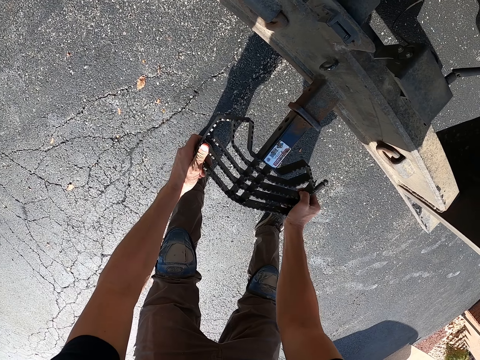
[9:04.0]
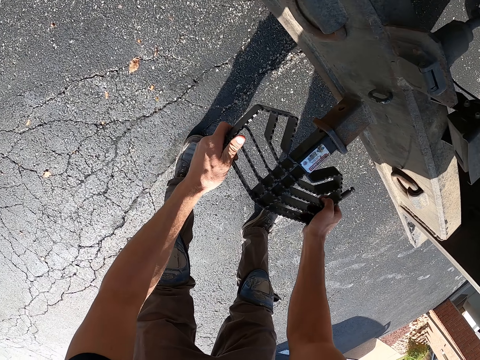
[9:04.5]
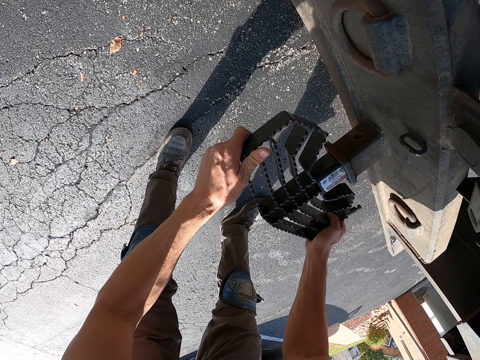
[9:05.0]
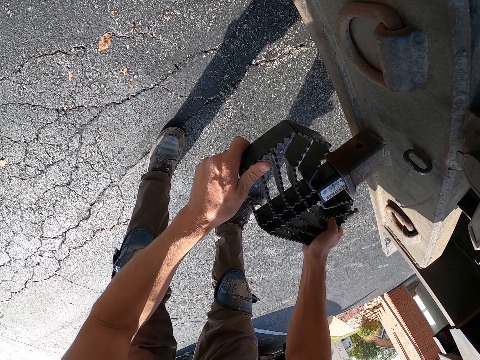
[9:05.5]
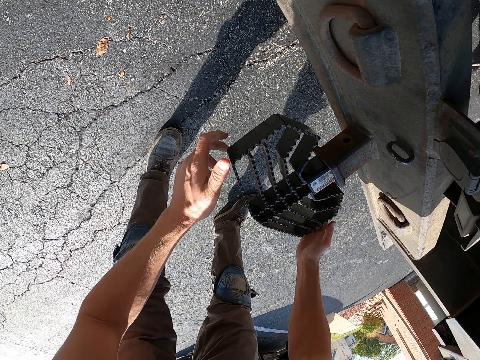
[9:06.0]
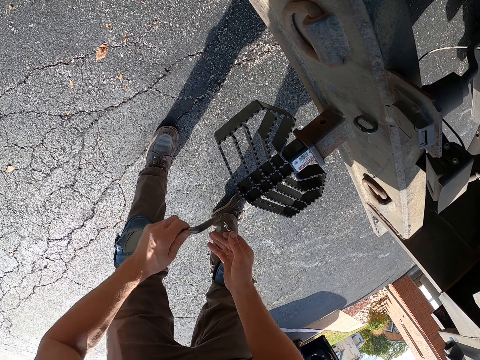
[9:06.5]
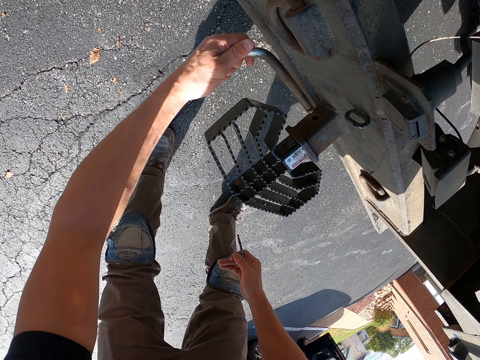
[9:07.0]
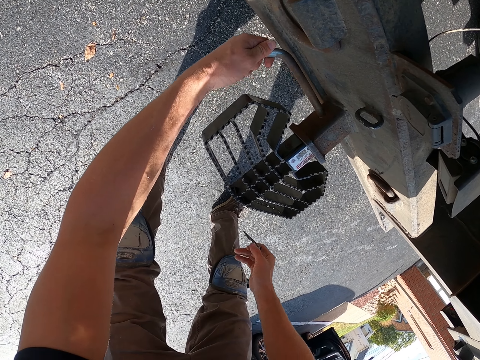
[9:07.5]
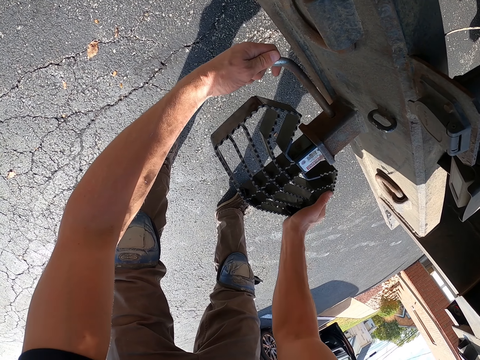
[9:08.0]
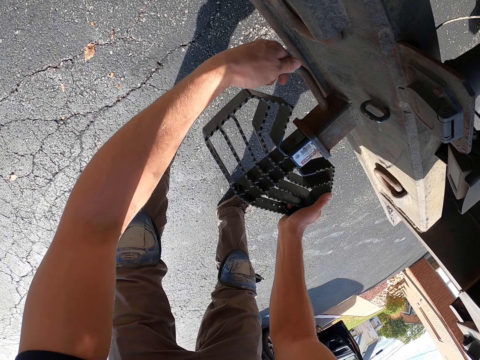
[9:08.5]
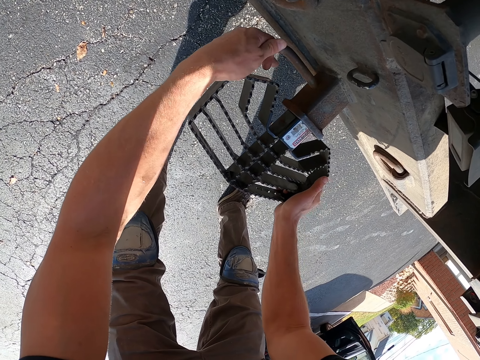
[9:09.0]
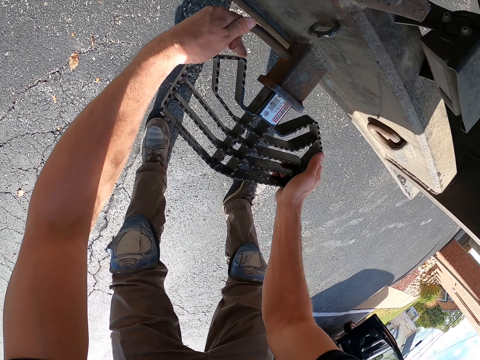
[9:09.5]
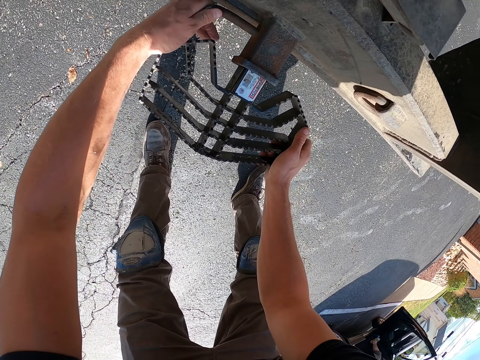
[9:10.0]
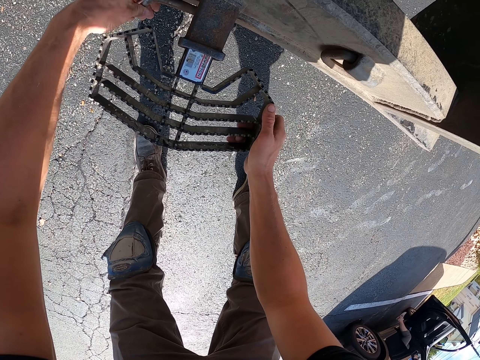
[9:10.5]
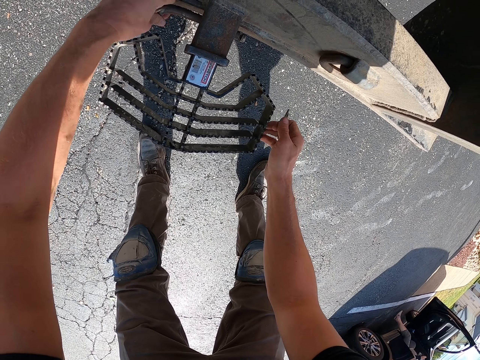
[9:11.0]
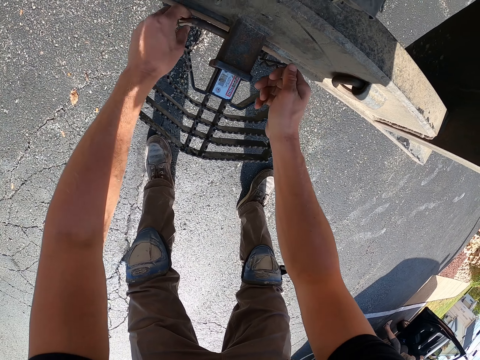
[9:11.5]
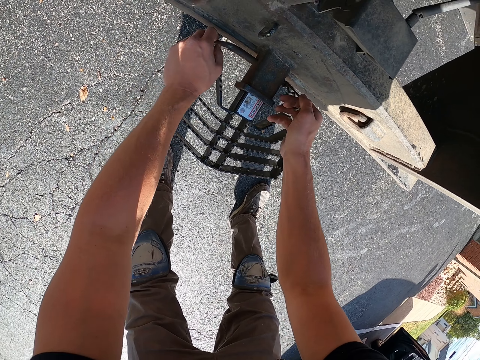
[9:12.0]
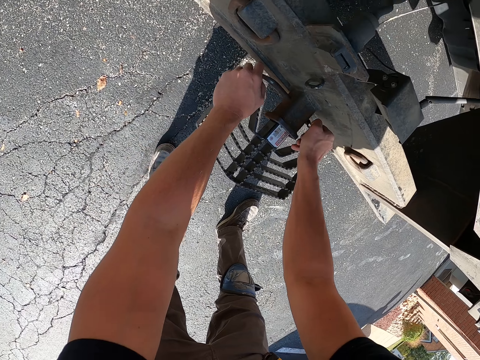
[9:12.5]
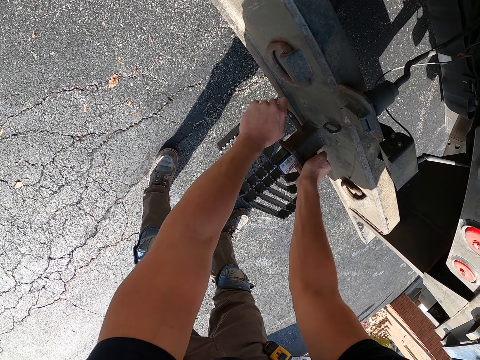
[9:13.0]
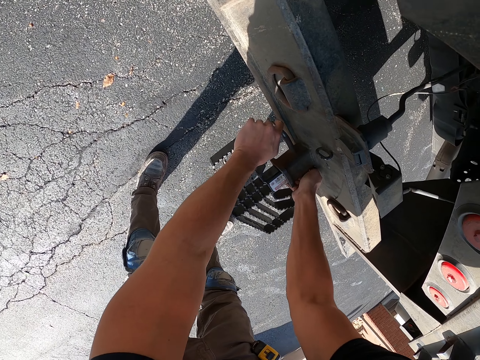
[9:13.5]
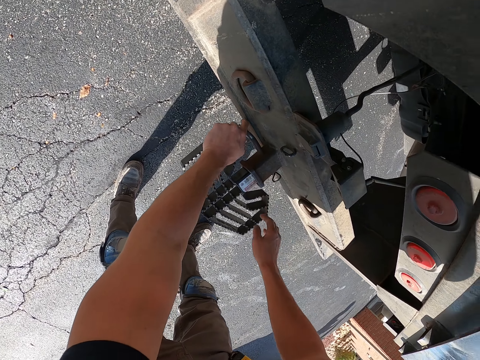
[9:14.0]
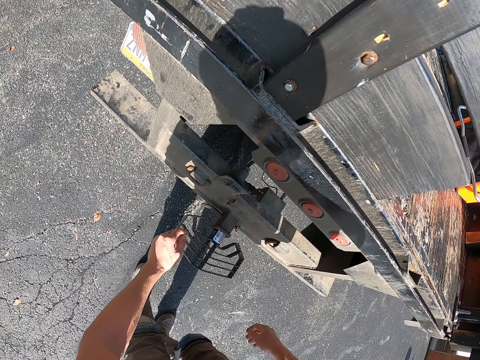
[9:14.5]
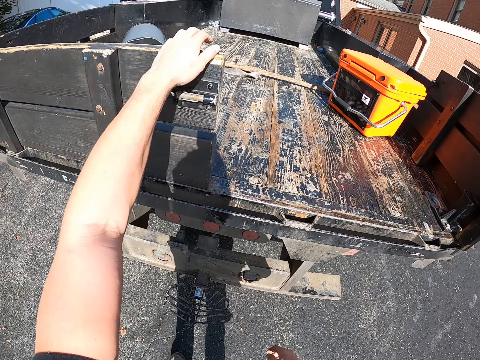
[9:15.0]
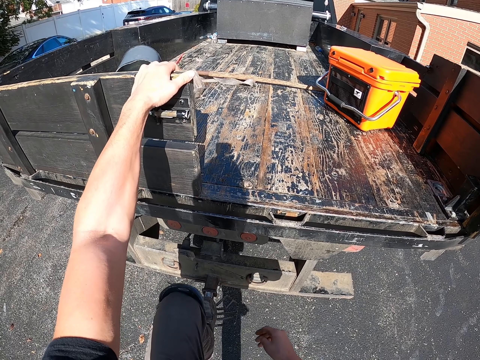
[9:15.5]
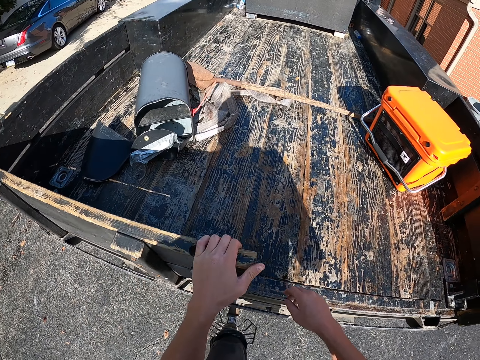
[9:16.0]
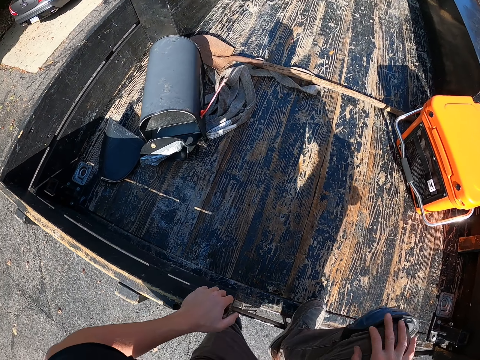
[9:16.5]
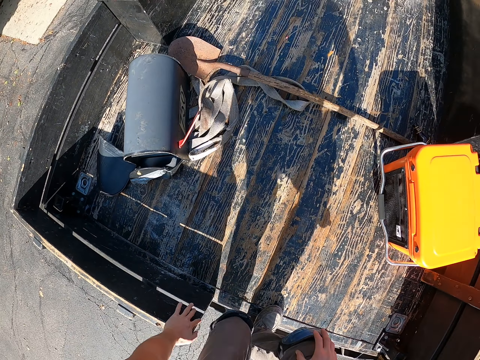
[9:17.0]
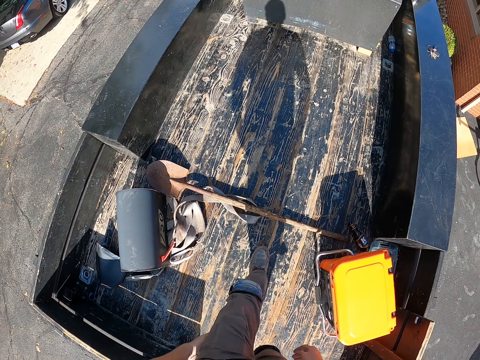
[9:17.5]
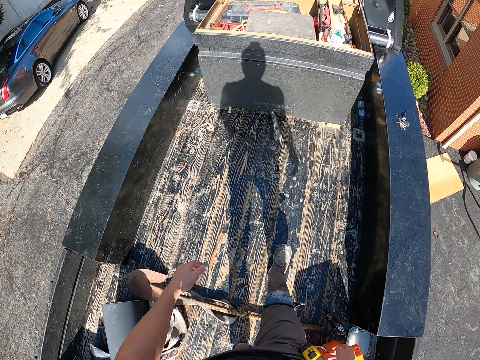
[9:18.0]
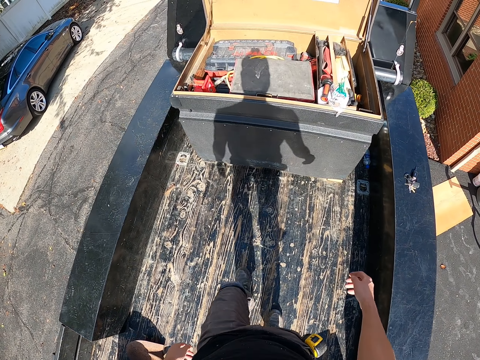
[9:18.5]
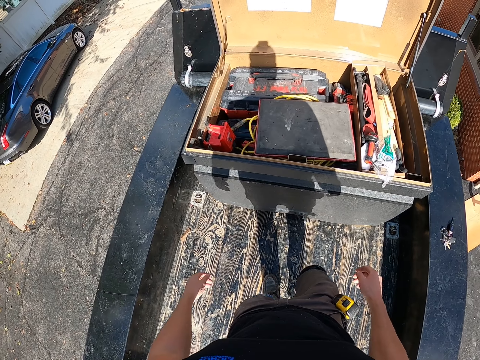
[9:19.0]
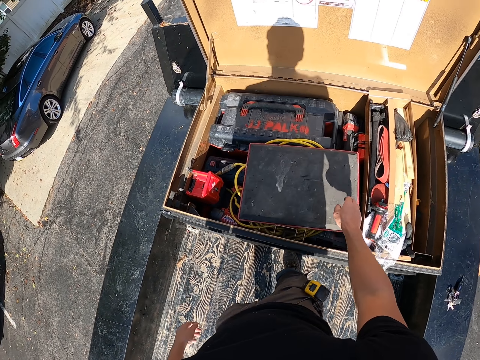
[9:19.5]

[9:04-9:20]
The camera wearer fixes the metal foot step on the lorry. They pass the lock to the left hand. They insert the lock with the left hand. They adjust the metal foot step with the right hand. They put the wire on the lock with the right hand. They hold the lorry with the left hand. They step on the metal with the left leg. They climb the lorry. They walk around.

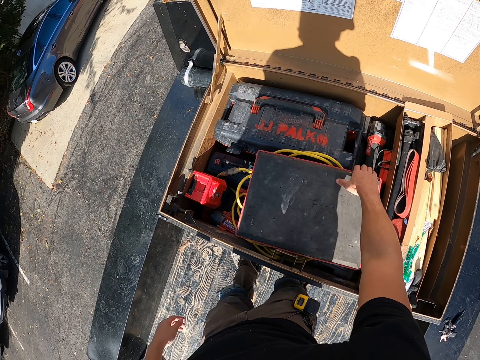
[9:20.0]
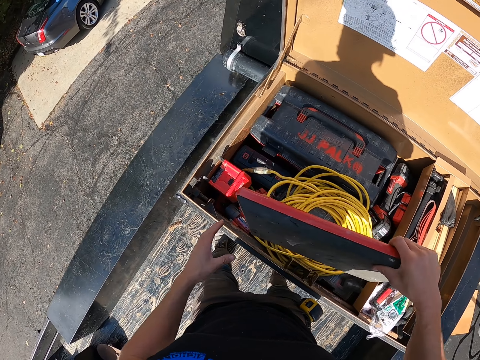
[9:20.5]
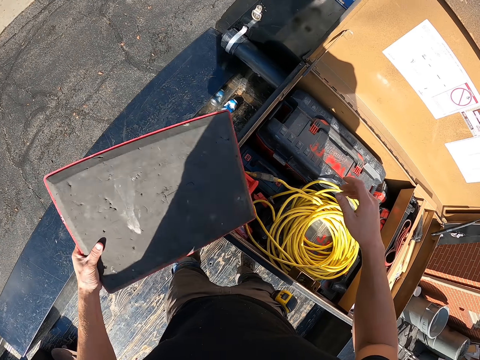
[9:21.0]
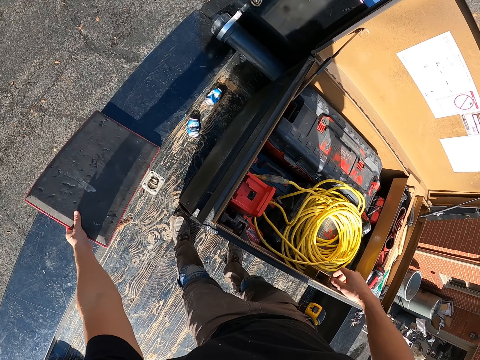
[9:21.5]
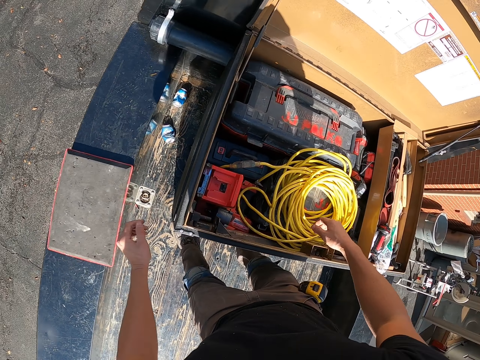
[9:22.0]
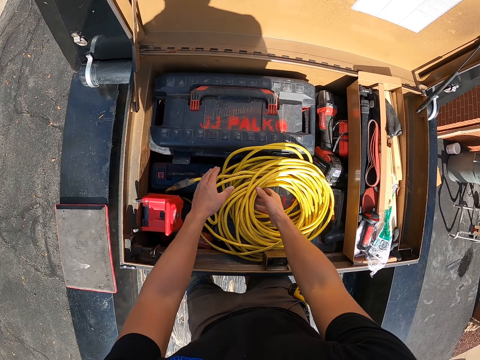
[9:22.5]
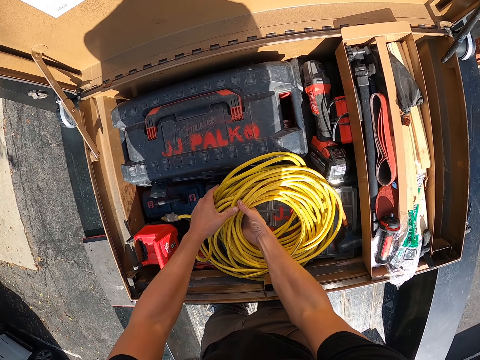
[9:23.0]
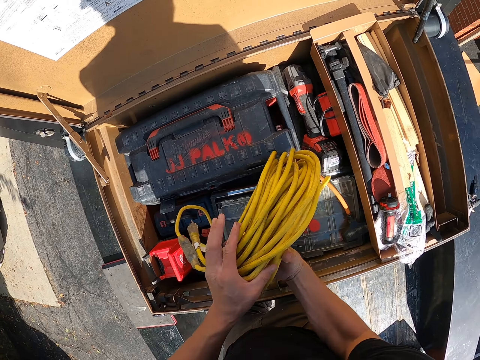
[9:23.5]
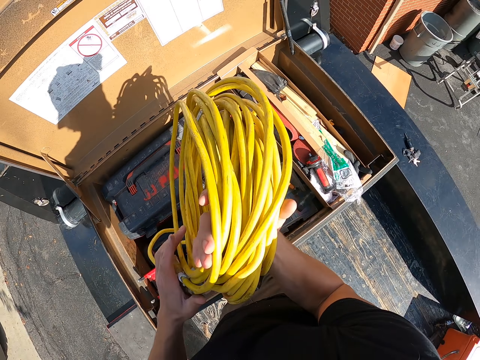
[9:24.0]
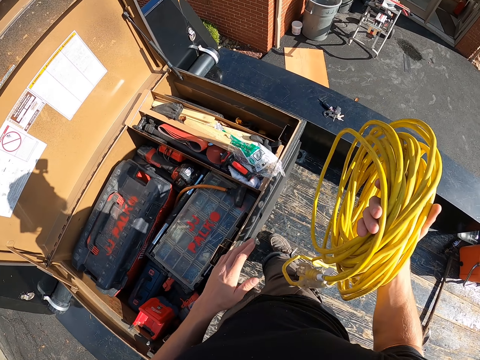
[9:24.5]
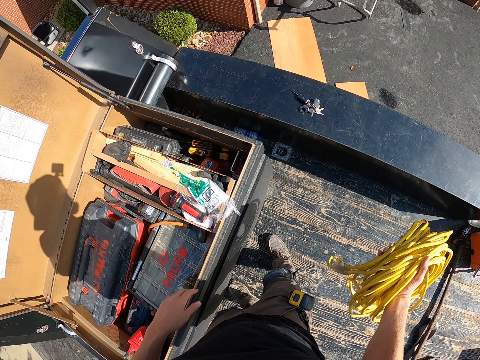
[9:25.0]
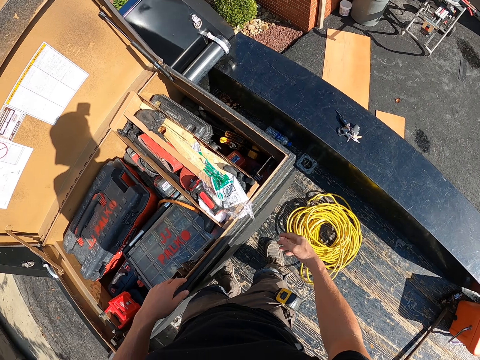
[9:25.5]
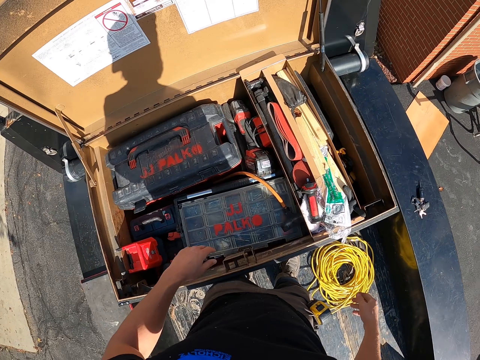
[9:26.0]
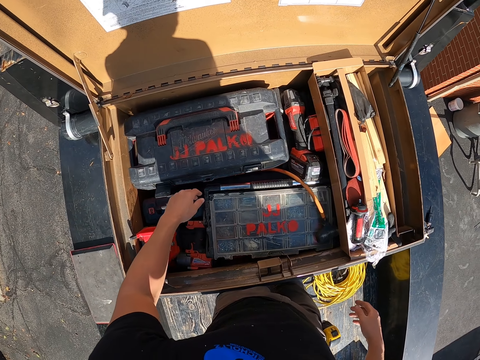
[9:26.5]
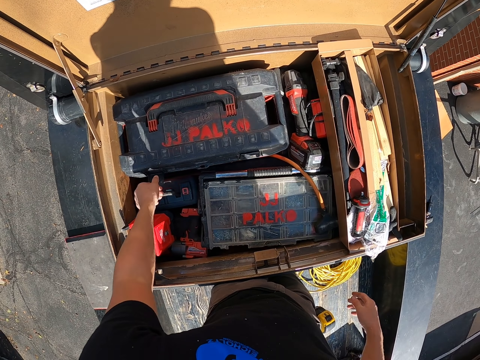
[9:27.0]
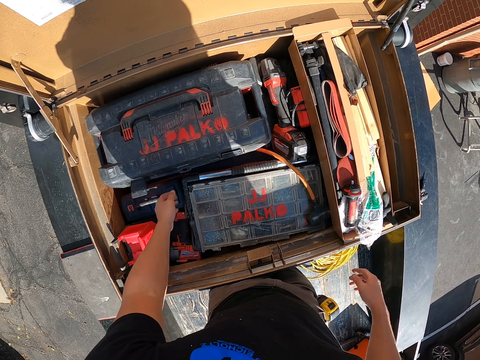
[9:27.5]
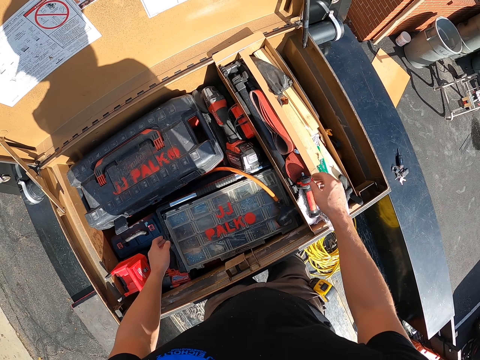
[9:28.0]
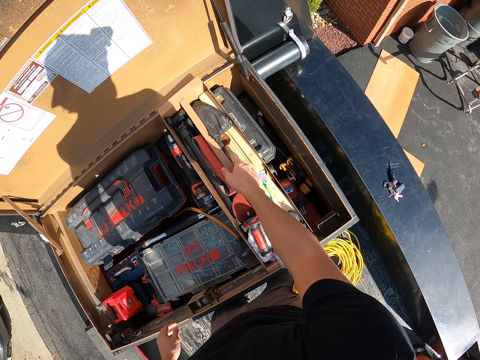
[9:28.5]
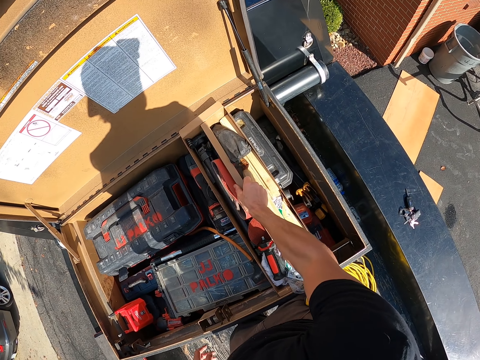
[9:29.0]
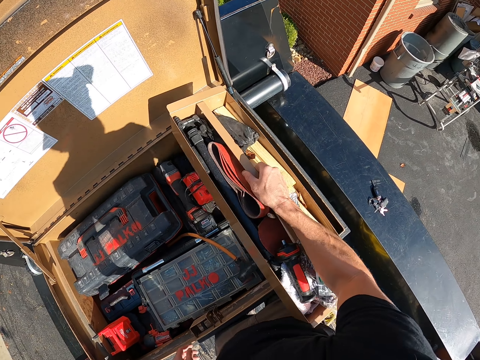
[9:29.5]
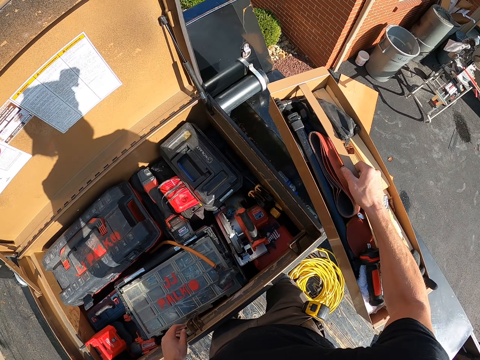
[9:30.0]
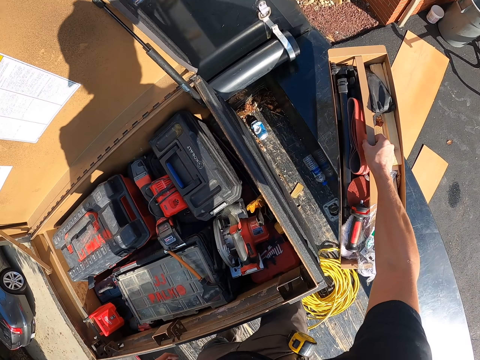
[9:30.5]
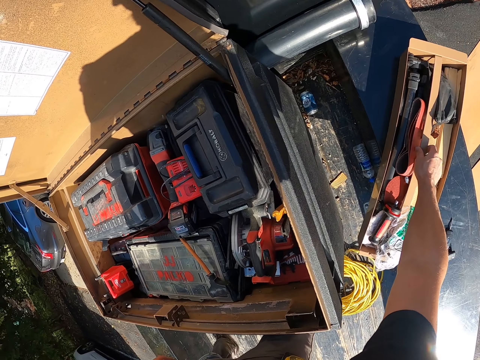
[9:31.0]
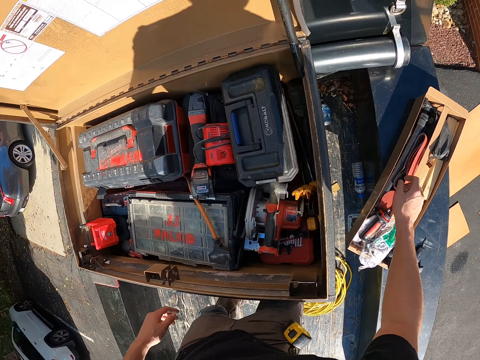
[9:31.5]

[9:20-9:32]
The camera wearer picks a book with the right hand. They pass the book to the left hand, put the book on the metal bar, pick the wire cable with the hands and drop the cable on the floor. They move the left hand. They pick something from the tool box. They pick the box with the right hand and put the box on the metal bar.
